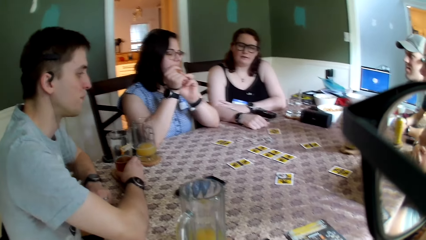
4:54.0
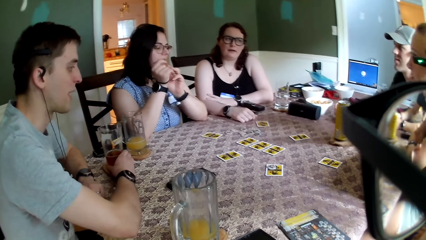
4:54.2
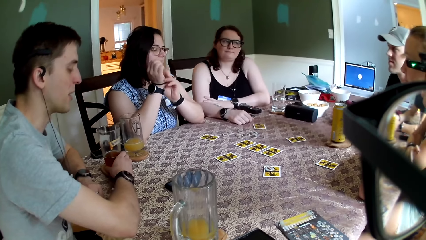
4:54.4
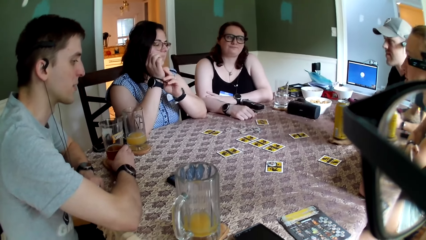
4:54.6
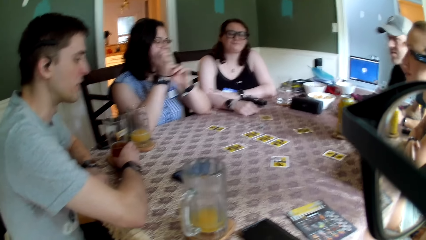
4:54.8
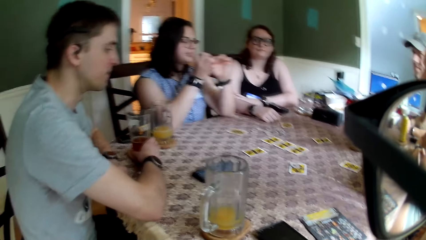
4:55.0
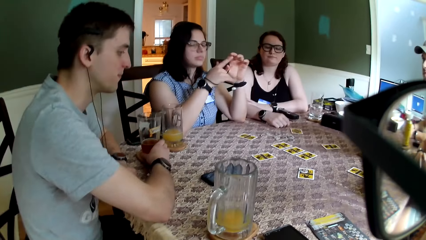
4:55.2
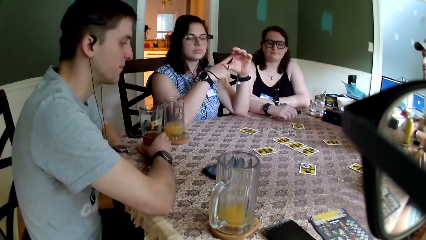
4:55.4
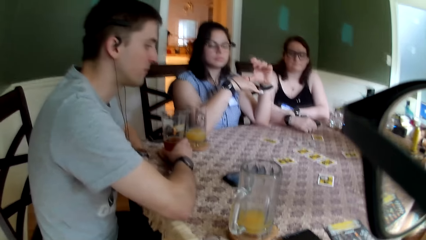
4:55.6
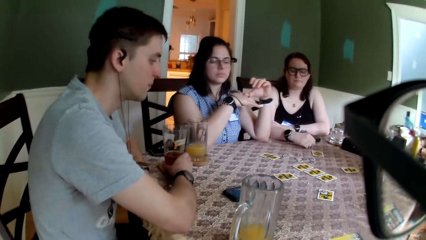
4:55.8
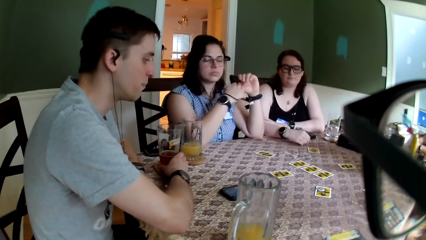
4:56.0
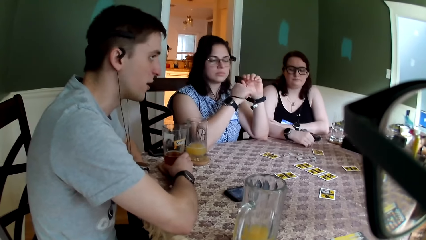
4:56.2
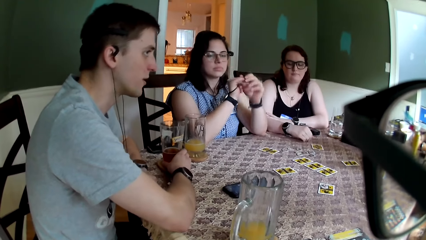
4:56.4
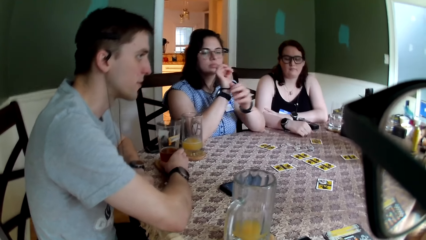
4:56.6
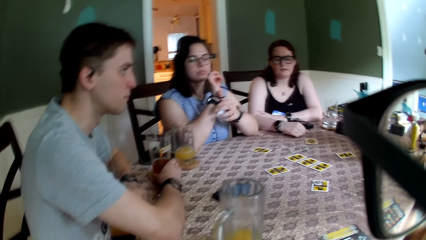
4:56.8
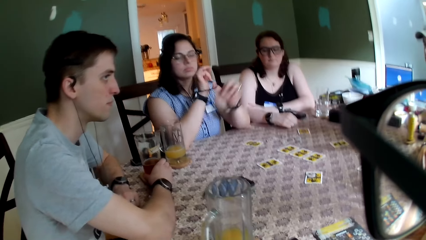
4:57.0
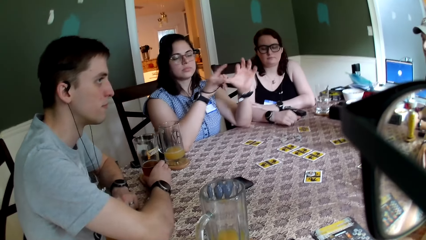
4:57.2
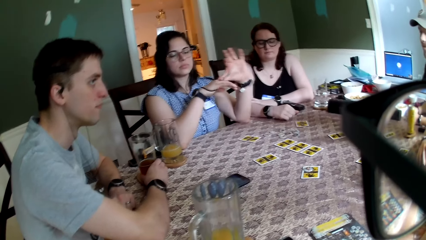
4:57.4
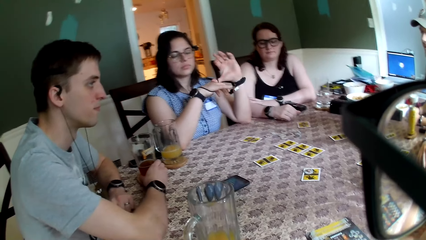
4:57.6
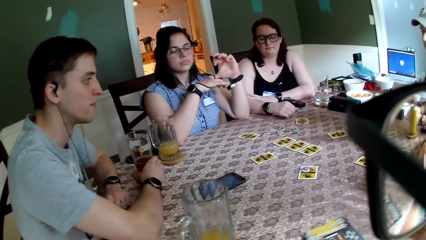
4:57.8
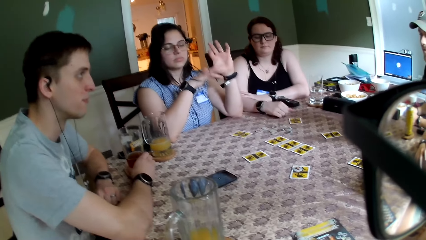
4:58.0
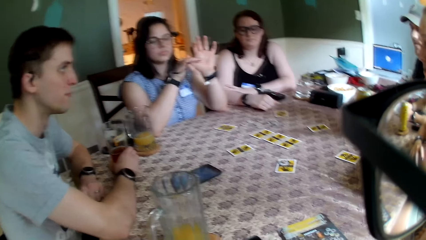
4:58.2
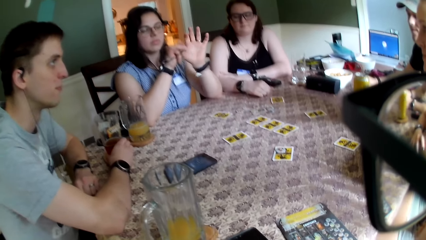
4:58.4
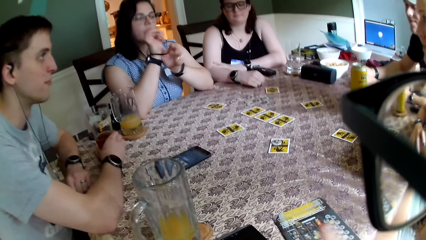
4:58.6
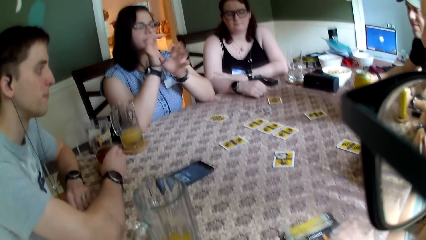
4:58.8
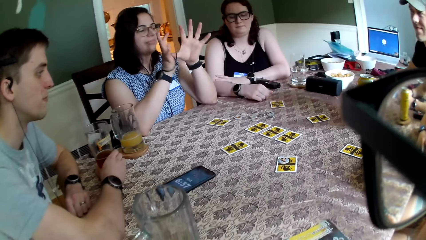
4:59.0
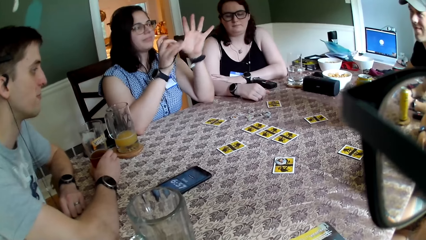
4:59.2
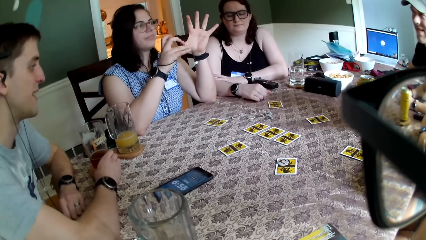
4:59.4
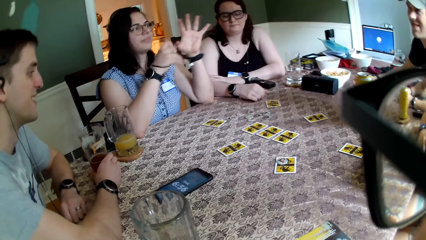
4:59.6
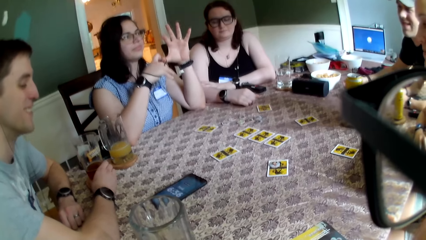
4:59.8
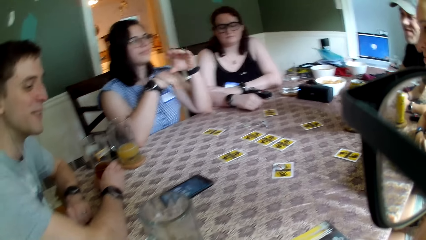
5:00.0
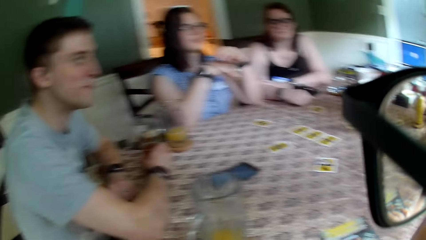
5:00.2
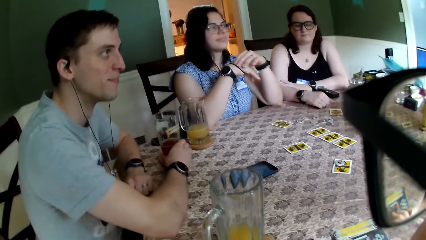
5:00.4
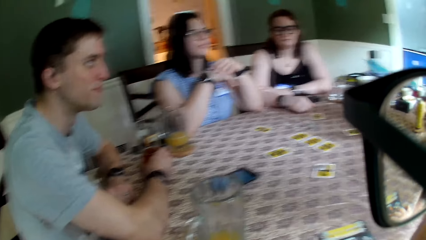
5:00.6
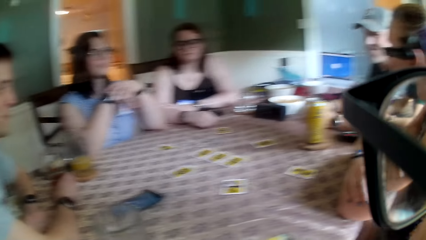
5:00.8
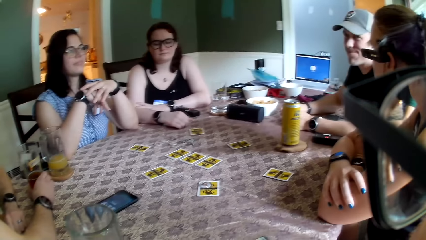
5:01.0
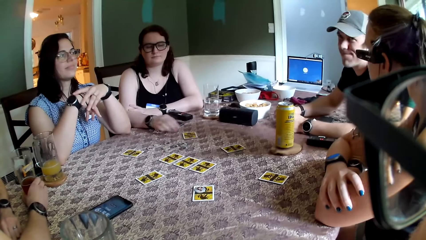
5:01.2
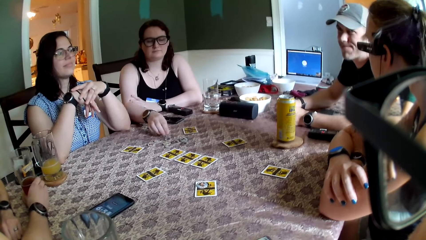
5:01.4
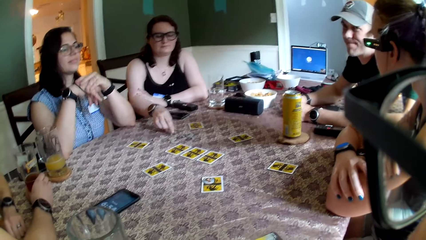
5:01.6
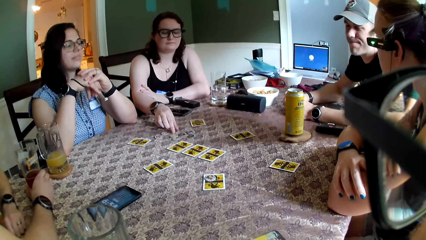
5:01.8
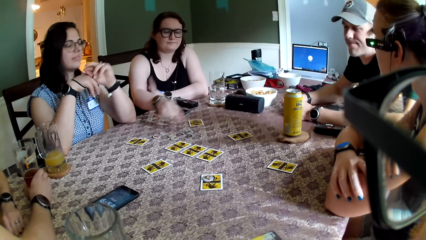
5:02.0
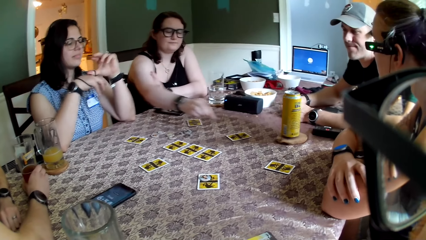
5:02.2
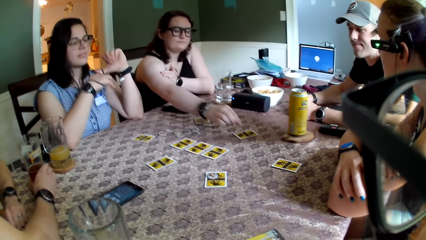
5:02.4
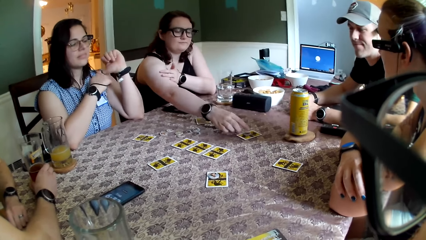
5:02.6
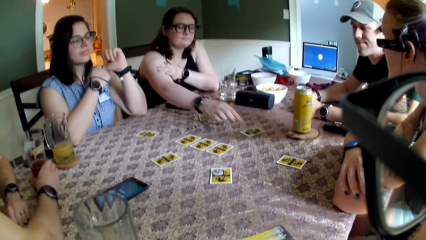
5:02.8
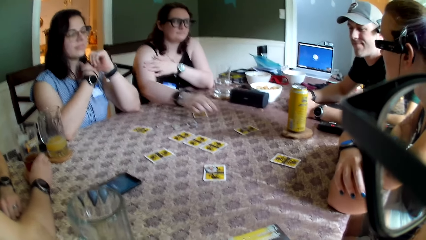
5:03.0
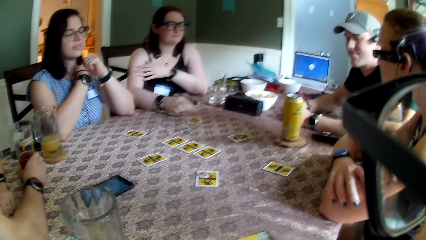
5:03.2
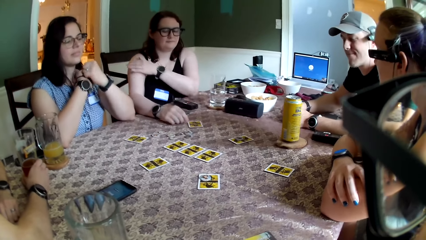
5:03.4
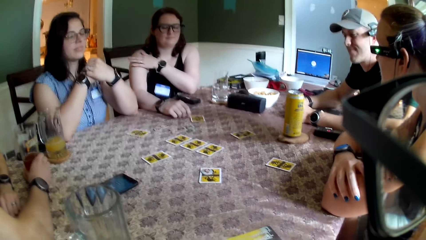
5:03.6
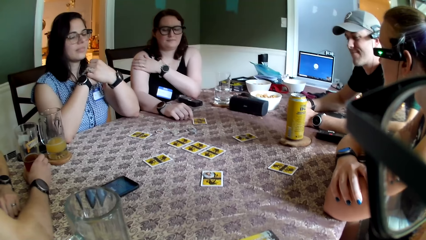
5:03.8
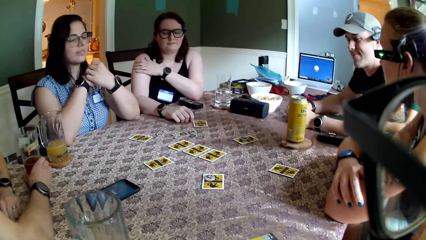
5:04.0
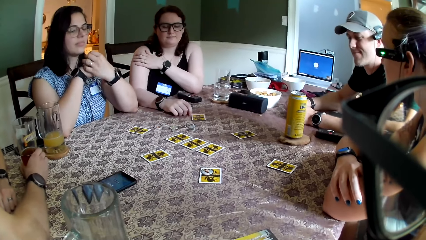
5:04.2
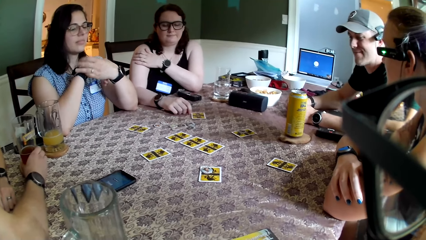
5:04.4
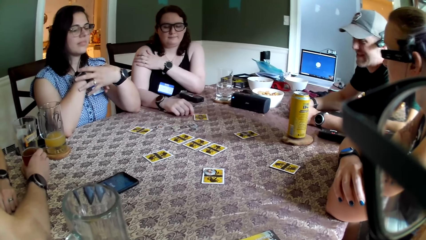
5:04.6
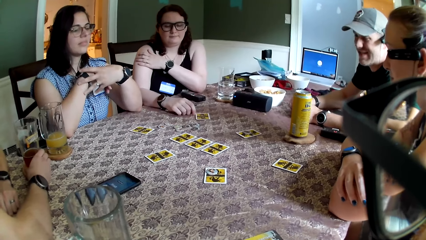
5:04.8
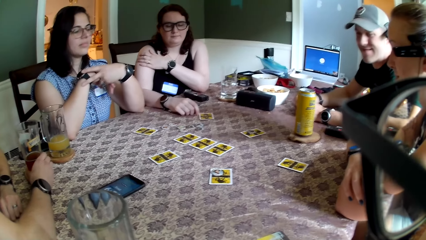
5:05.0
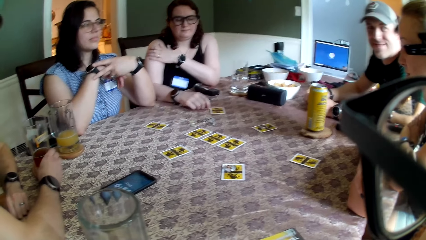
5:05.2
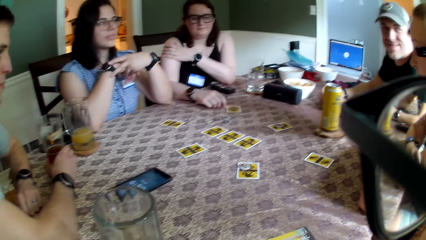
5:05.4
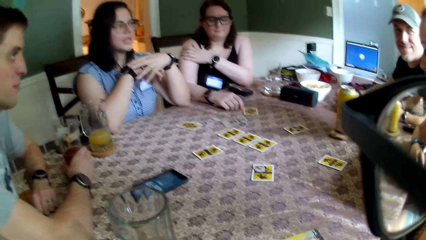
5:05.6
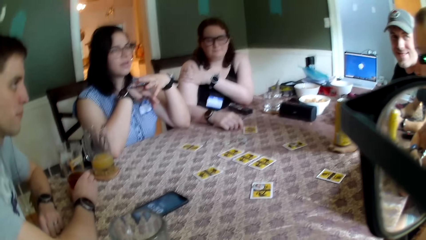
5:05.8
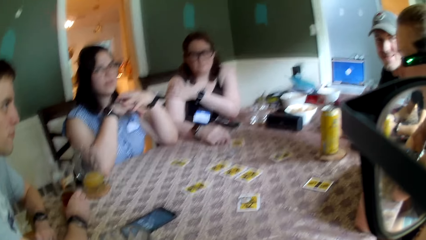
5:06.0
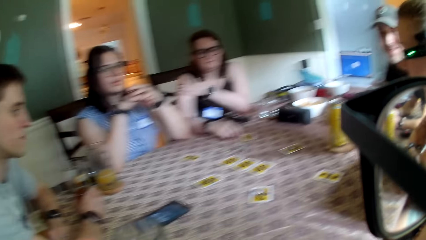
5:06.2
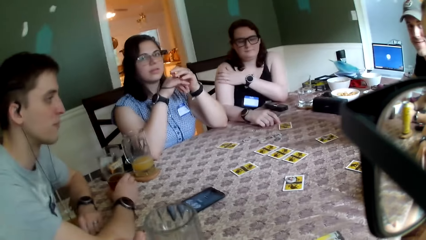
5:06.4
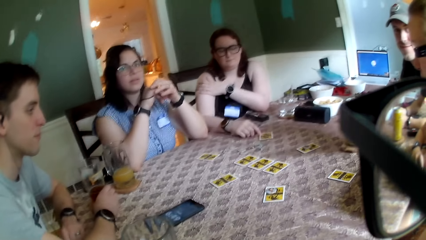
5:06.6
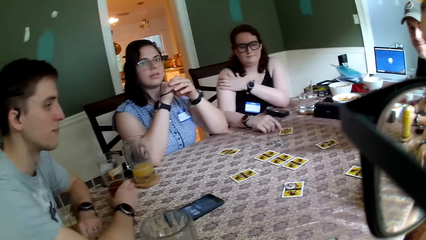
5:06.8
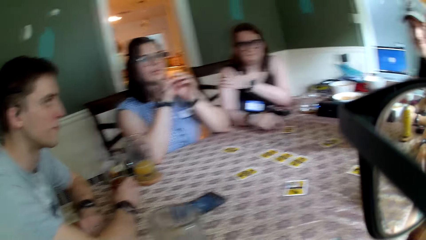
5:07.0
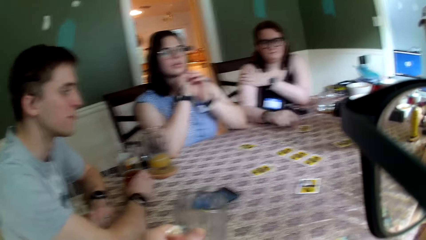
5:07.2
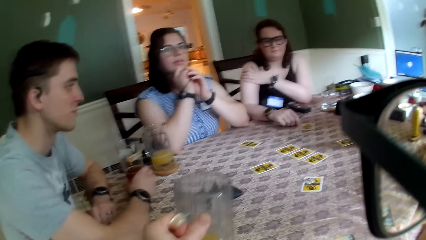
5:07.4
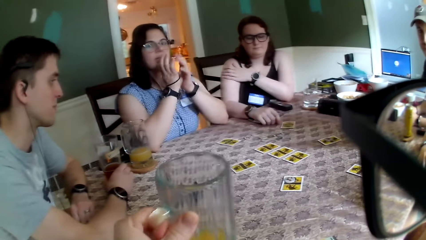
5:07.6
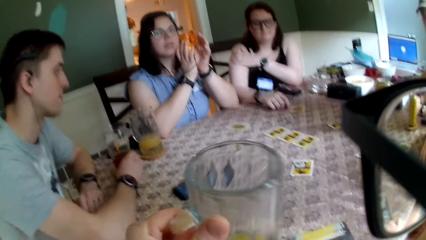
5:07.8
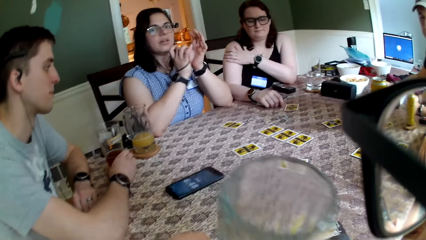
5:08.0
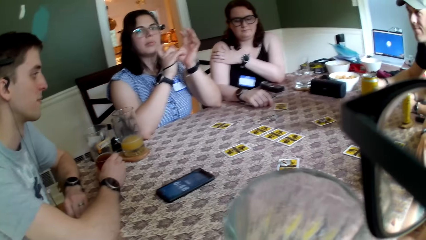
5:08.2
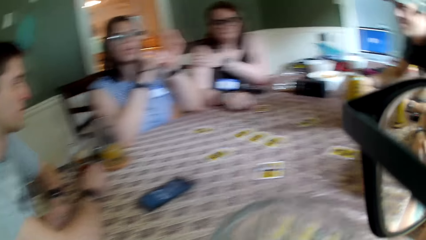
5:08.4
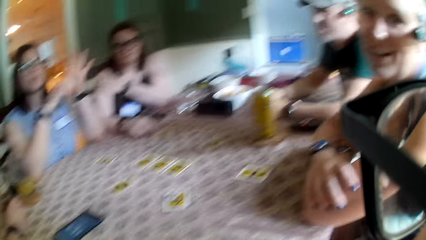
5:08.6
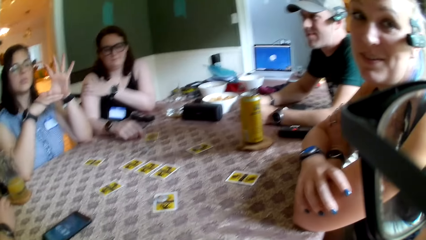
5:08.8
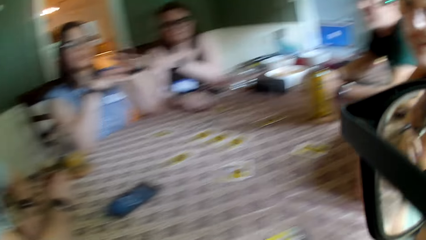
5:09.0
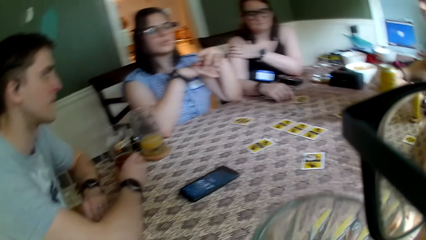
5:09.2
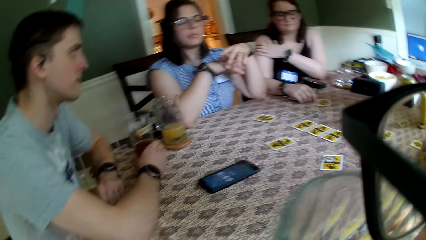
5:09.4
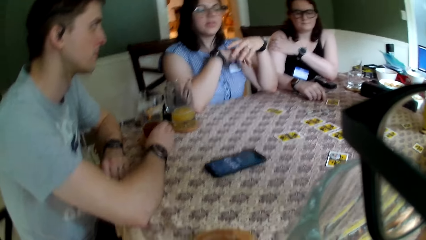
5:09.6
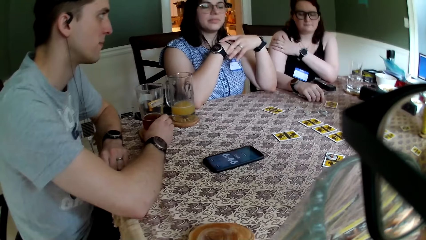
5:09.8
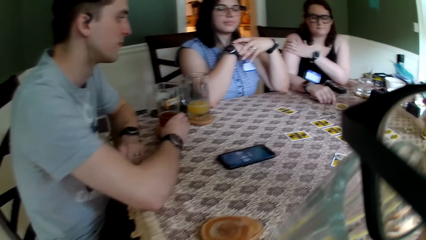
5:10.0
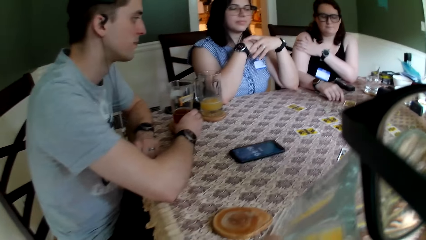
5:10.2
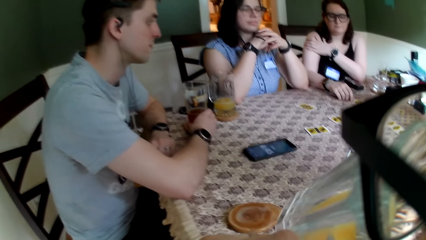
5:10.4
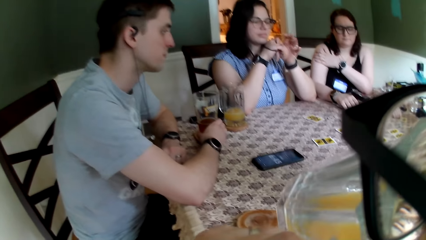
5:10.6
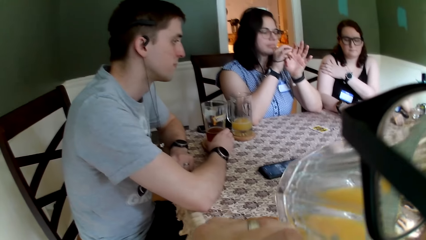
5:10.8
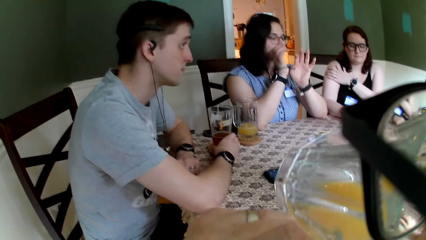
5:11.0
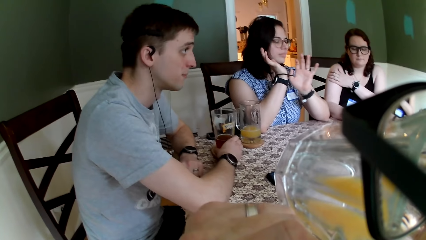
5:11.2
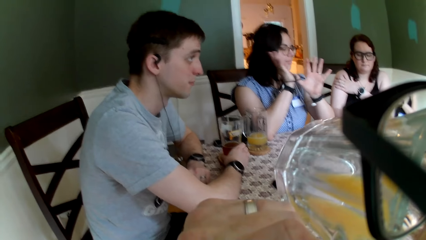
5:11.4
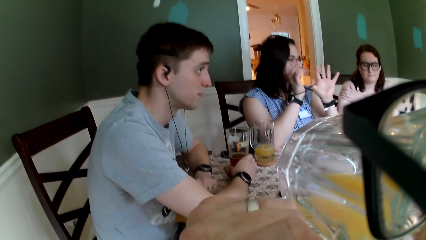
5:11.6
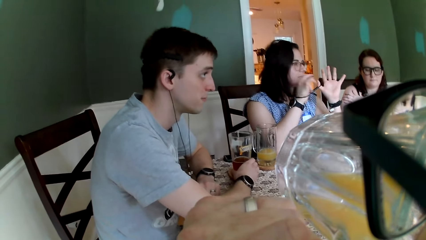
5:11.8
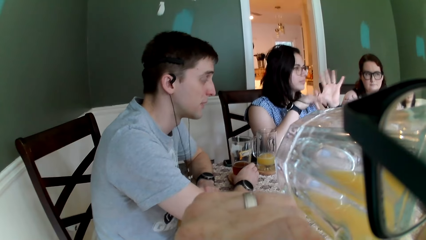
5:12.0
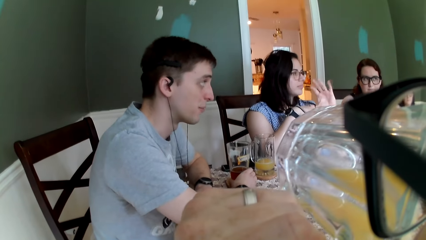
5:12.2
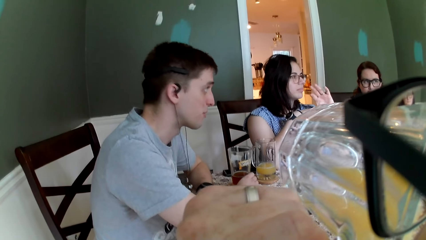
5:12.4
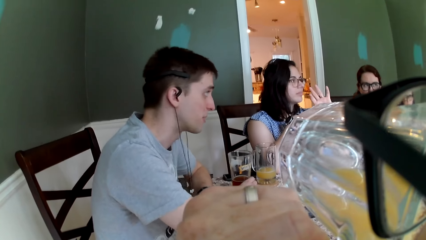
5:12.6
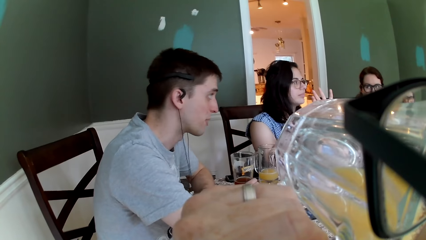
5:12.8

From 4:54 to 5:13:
A man interacts with the camera wearer. The camera wearer touches paper on the table with his right hand. A woman touches a coin on the table with her right hand, picks up the coin on the table with her right hand and drops the coin on a card with her right hand. The woman touches her shoulder with her left hand. Another man interacts with the camera wearer. The camera wearer picks up a cup or glass on the table with his left hand. He raises the cup towards his mouth with his right hand. He drinks juice from the glass. Another woman twists the band on her hand.
